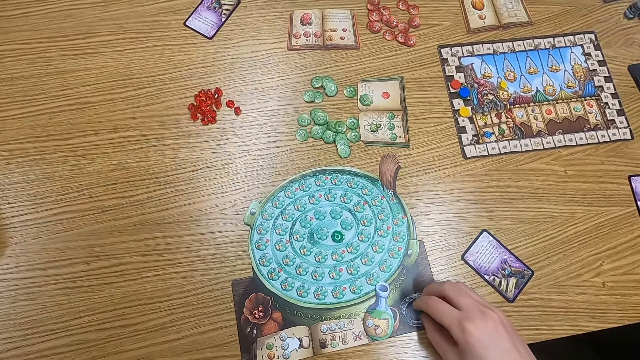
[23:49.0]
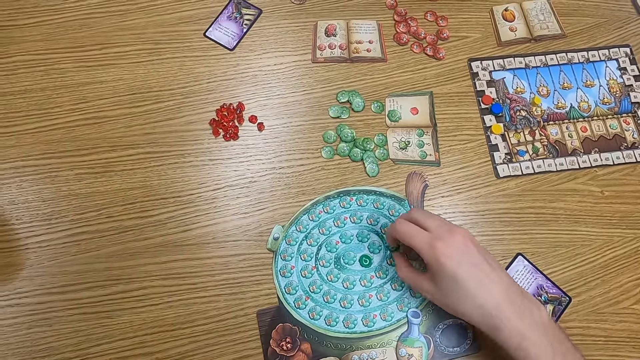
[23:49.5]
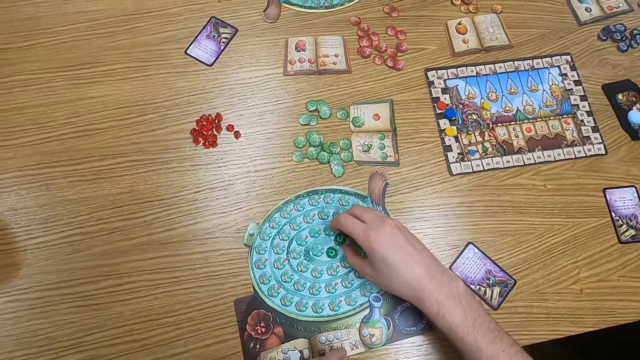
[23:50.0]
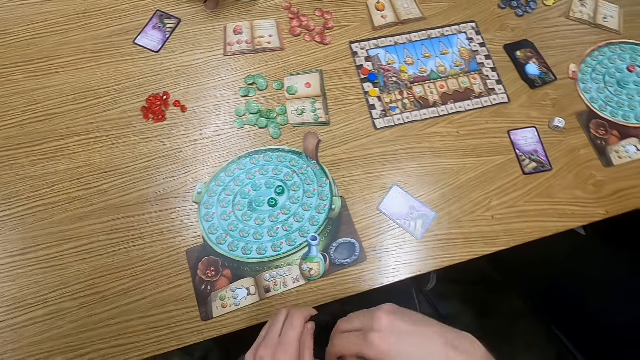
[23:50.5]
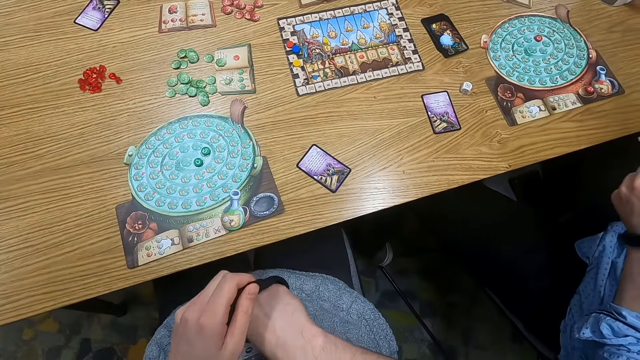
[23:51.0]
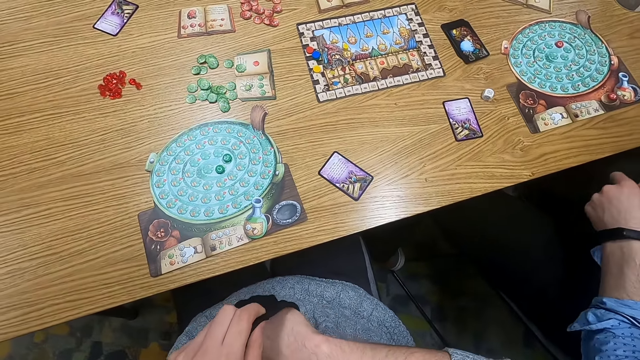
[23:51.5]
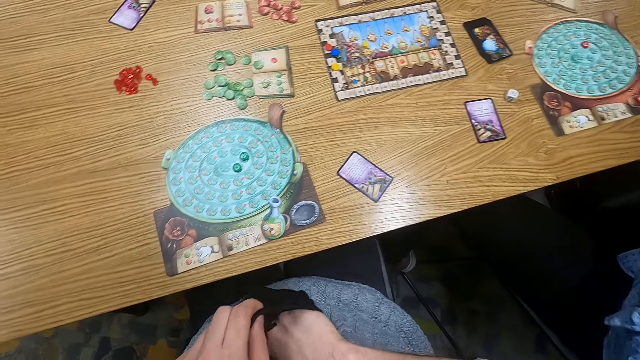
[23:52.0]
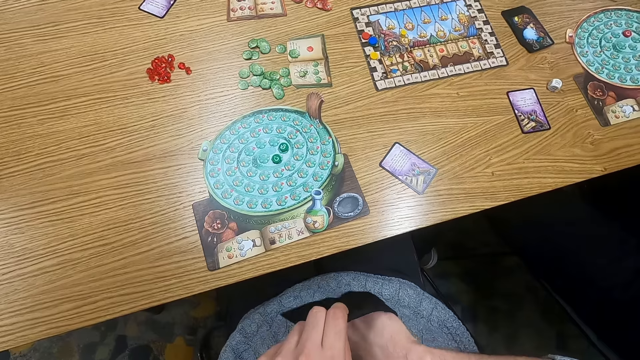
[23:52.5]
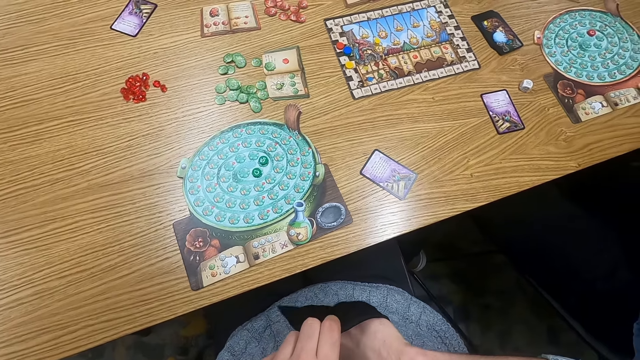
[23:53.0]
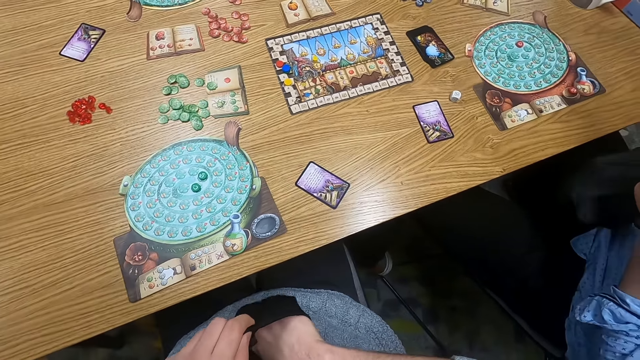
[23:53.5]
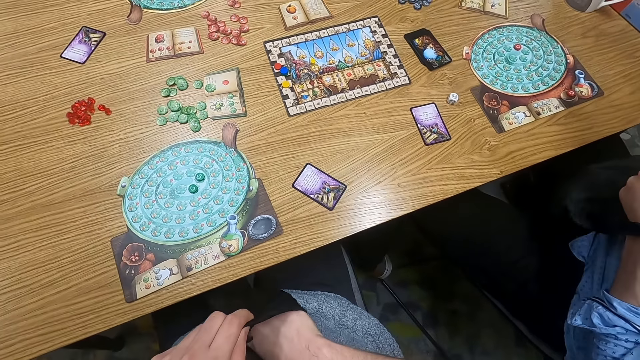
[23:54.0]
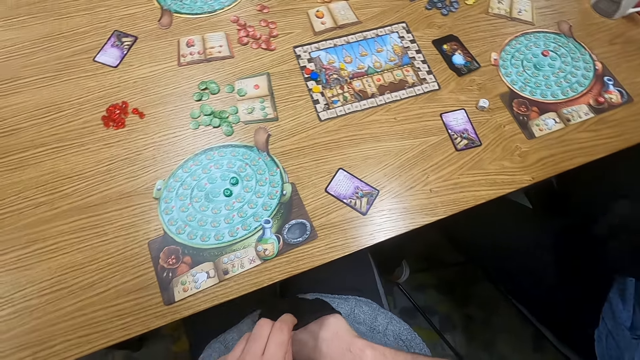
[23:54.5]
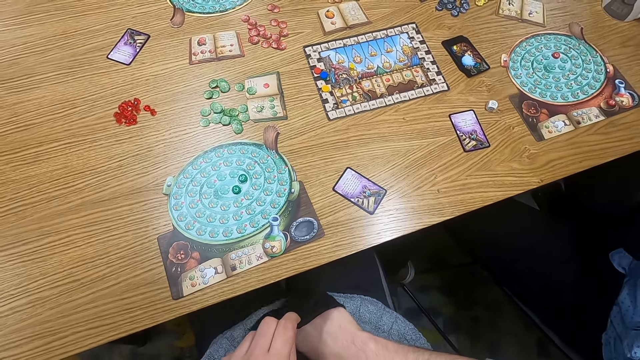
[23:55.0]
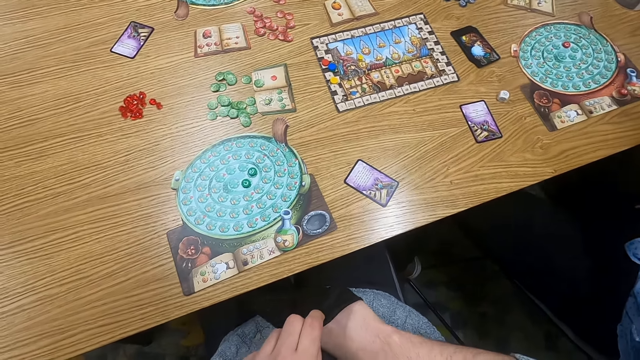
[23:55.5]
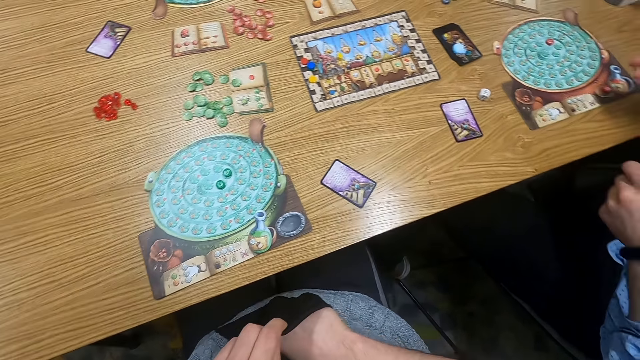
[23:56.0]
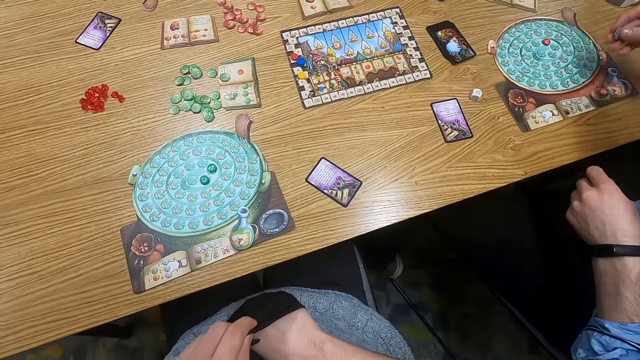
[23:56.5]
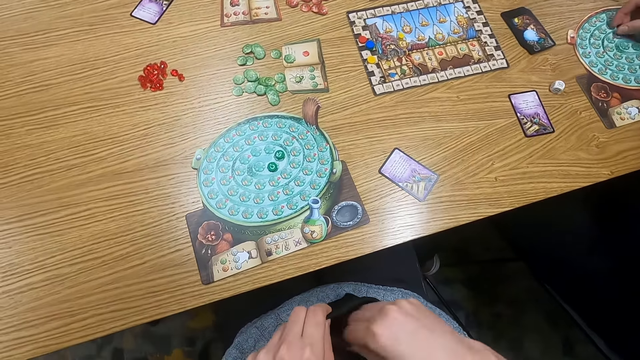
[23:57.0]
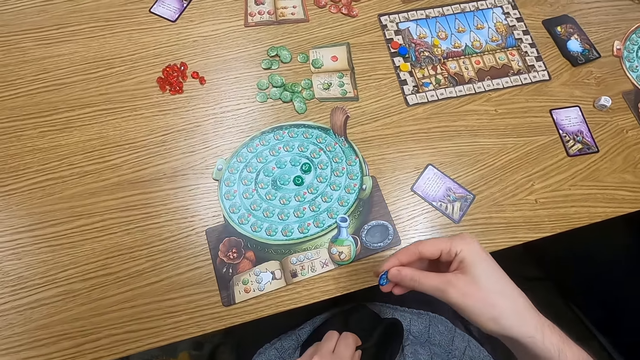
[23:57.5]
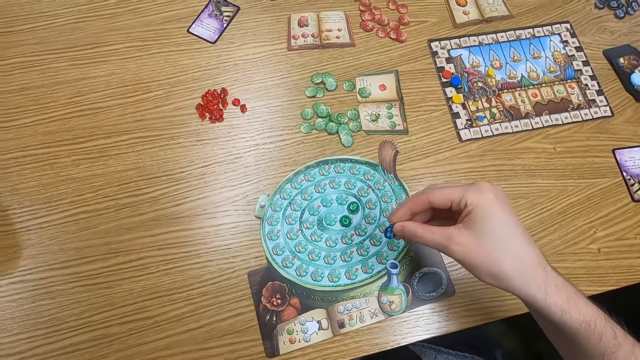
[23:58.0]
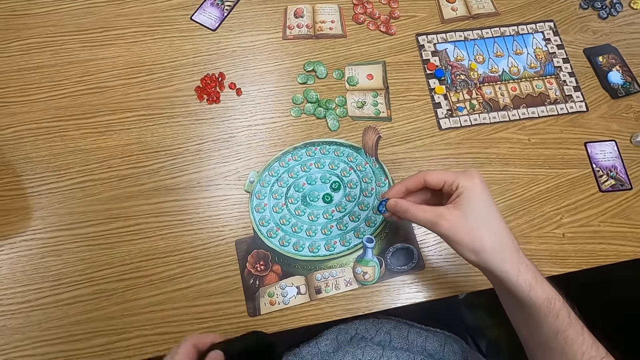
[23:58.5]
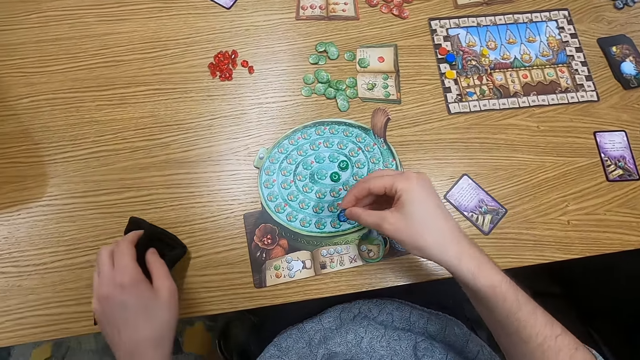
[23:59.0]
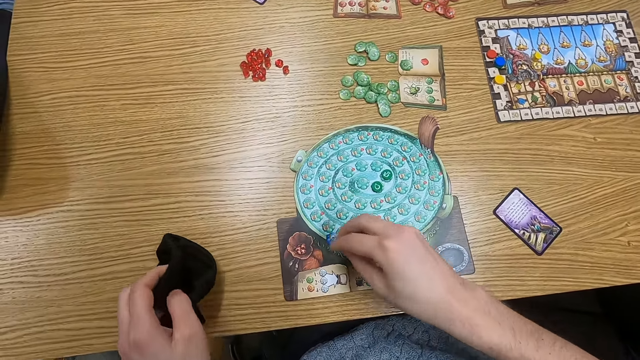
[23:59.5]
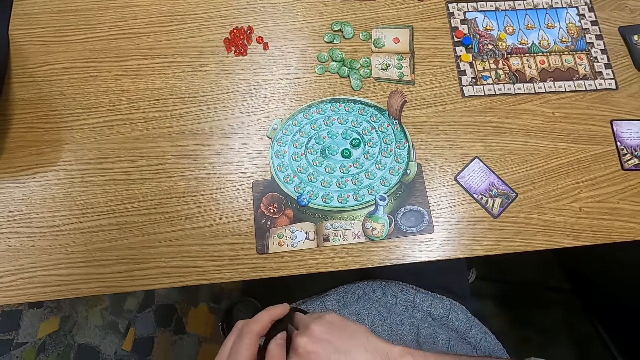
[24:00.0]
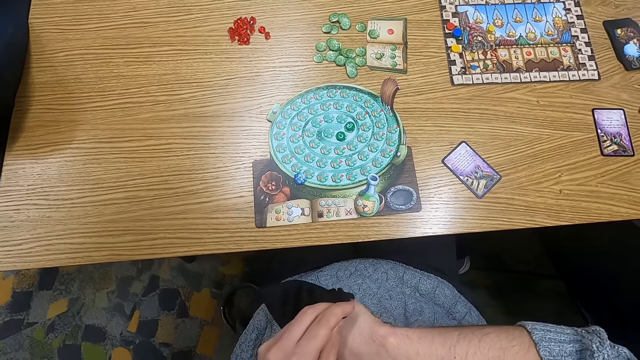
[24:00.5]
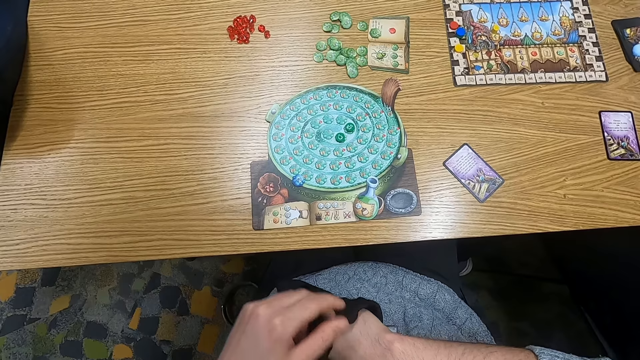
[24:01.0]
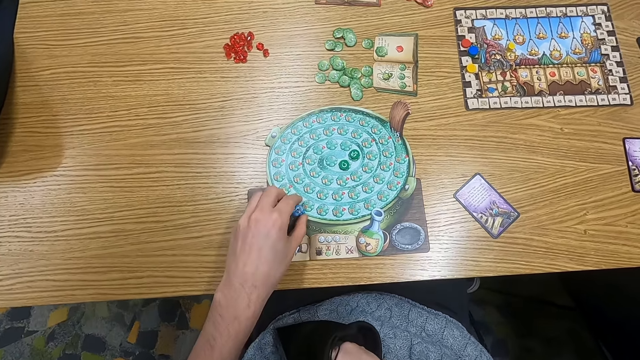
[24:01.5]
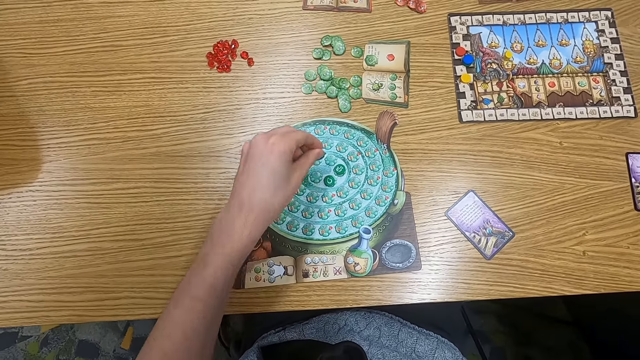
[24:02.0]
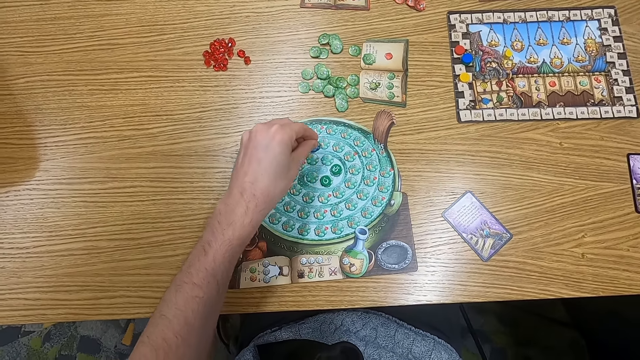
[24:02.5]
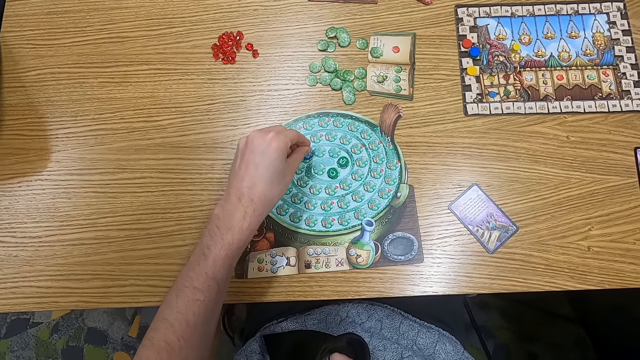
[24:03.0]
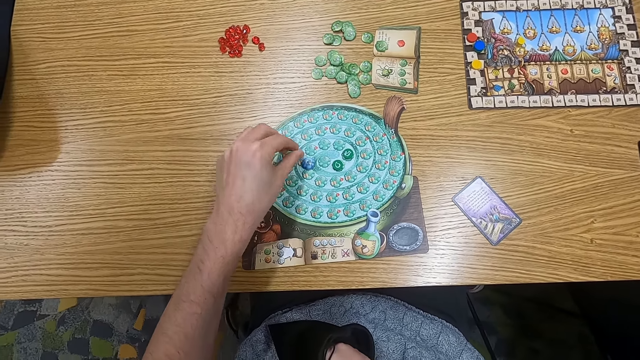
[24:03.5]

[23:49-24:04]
The camera wearer holds a point token on the table. They move a counter. They put the point token on the table. They turn to the side. They put a hand in the cloth bag. A man inserts a hand in the bag. The camera wearer turns to the side. The man puts the counter on a board. The camera wearer holds the point token. They put the cloth bag on the table. They put the counter on the board. They put a hand in the cloth bag. They hold the point token on the table. They move the counter.

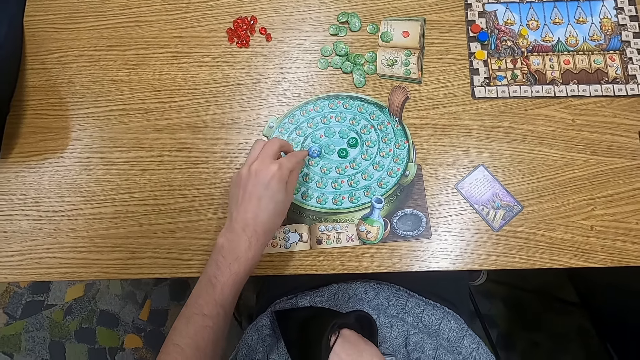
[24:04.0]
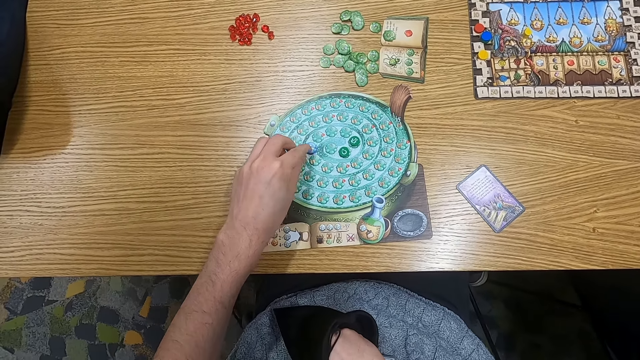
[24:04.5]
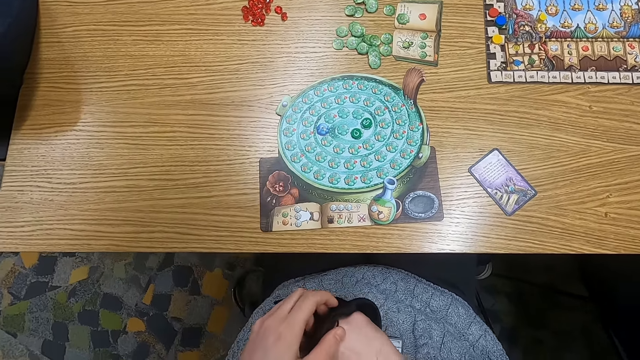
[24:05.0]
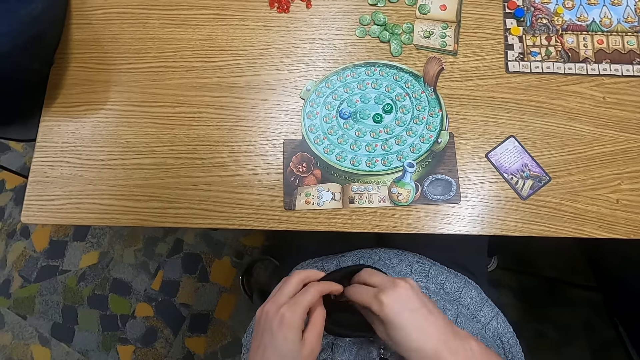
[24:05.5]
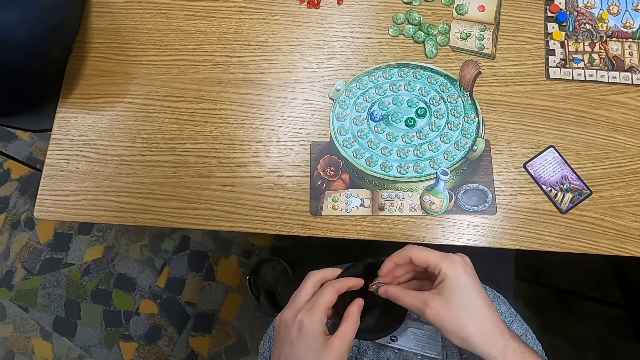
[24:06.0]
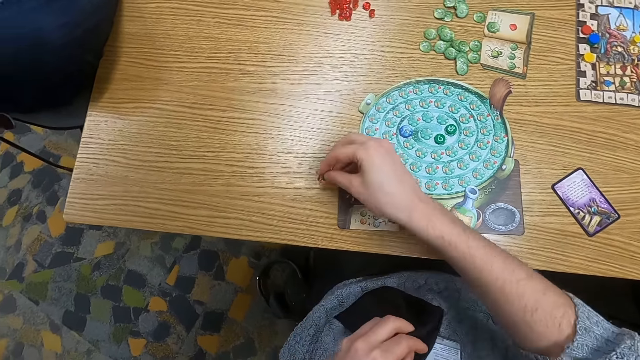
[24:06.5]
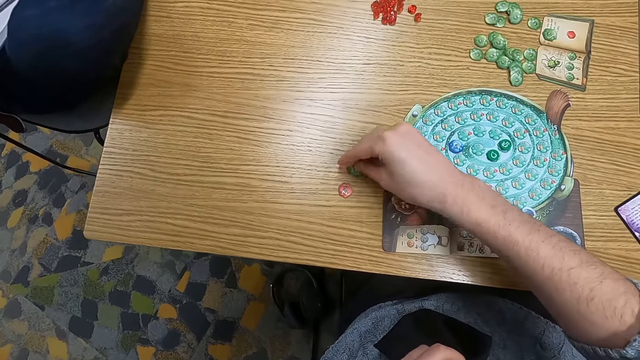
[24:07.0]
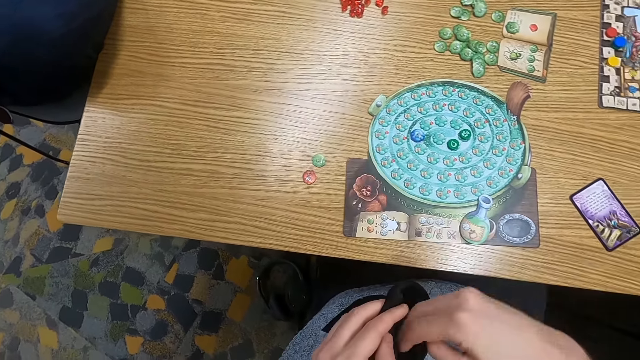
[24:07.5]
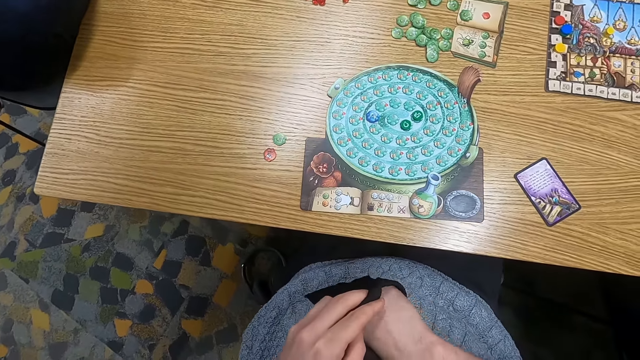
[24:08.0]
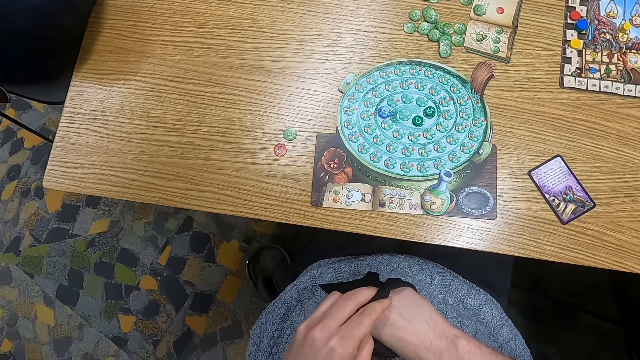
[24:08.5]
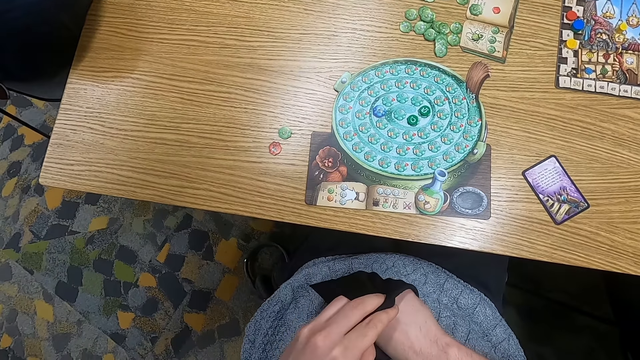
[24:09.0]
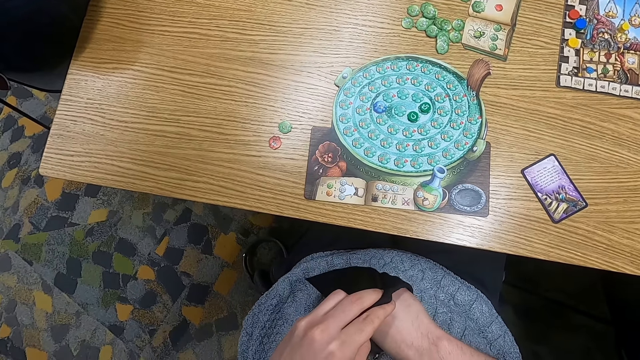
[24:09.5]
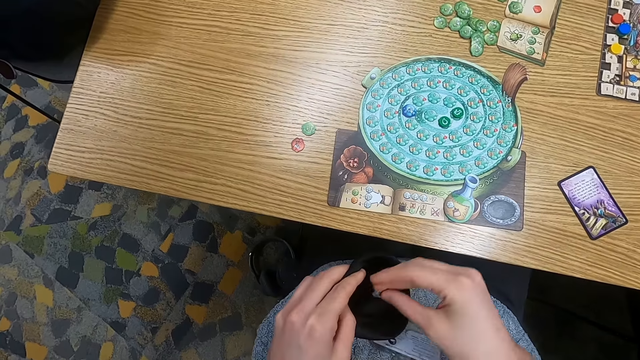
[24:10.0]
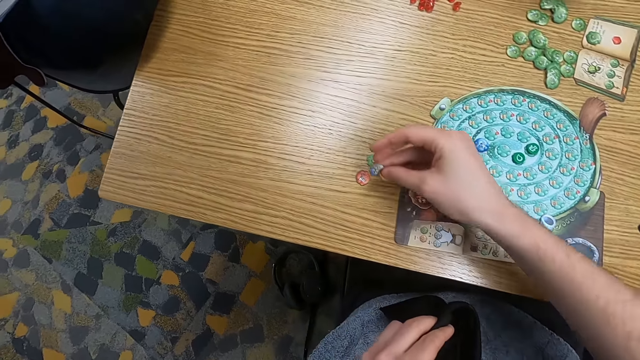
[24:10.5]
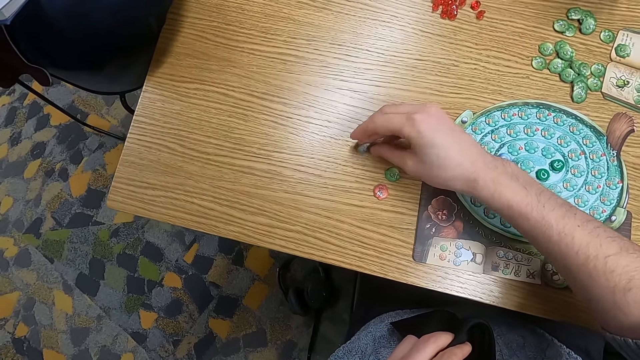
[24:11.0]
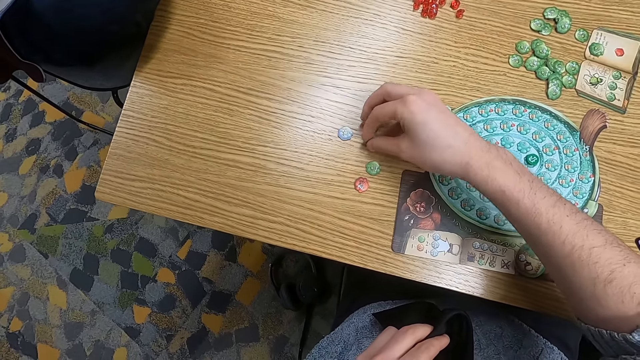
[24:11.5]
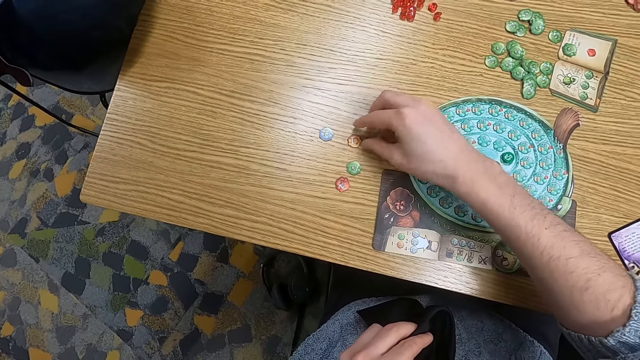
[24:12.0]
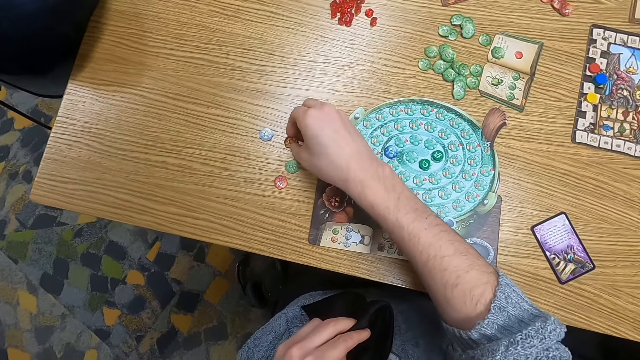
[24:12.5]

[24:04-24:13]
The camera wearer holds a point token. They pick counters from a bag. They put the point token on the table. They put a hand in the cloth bag. They hold the point token. They pick a counter from the bag. They put the point token on the table.
